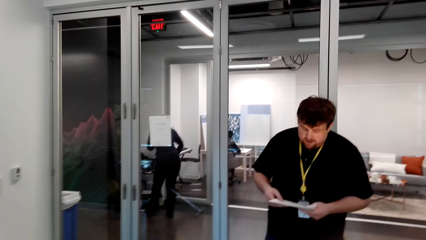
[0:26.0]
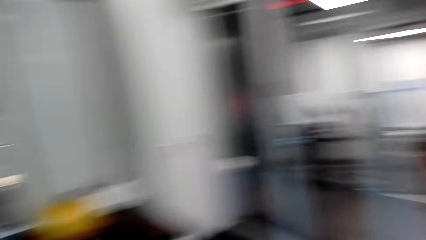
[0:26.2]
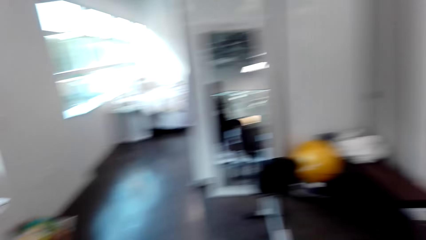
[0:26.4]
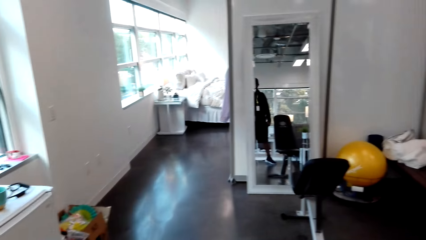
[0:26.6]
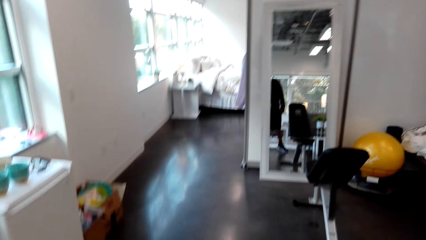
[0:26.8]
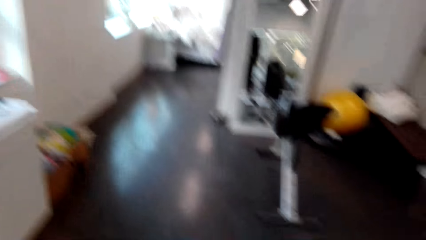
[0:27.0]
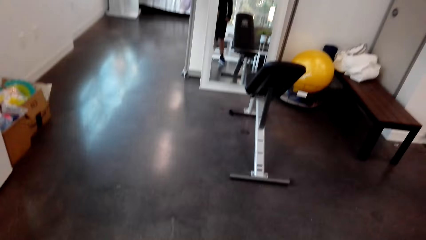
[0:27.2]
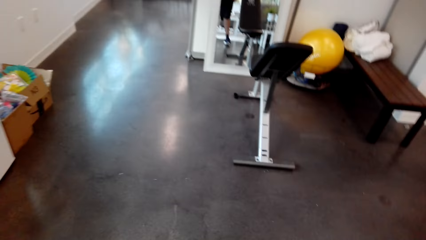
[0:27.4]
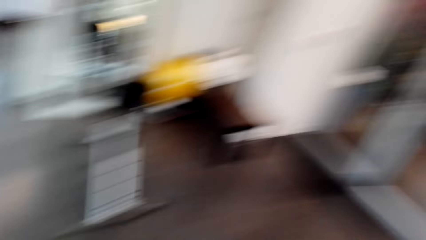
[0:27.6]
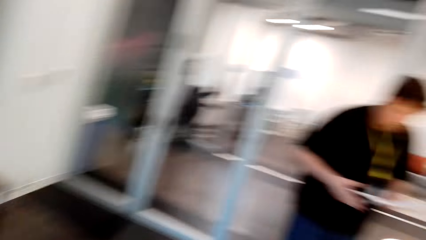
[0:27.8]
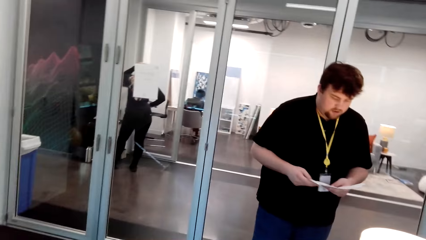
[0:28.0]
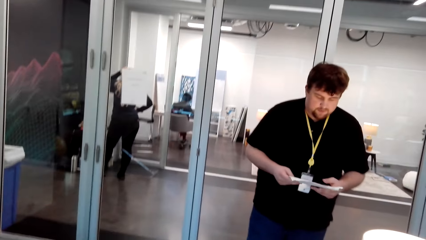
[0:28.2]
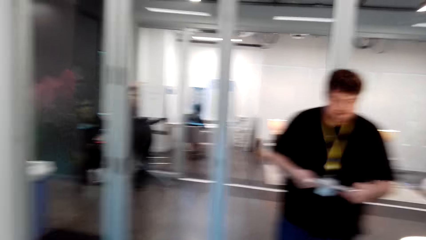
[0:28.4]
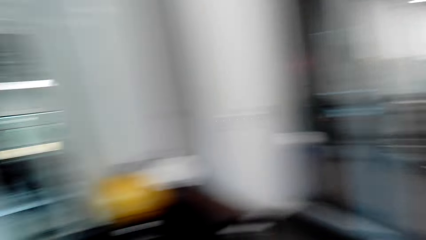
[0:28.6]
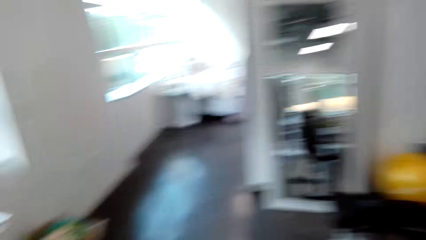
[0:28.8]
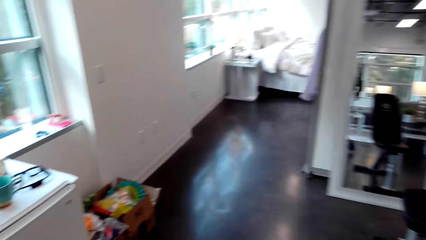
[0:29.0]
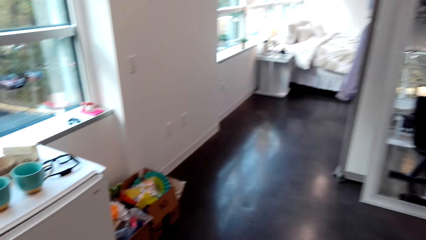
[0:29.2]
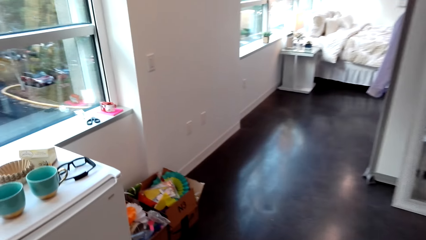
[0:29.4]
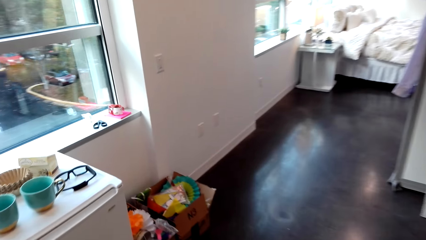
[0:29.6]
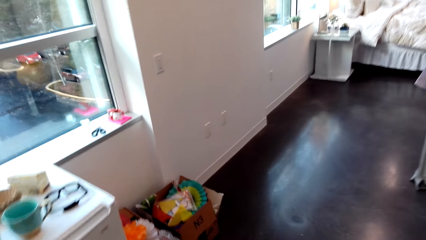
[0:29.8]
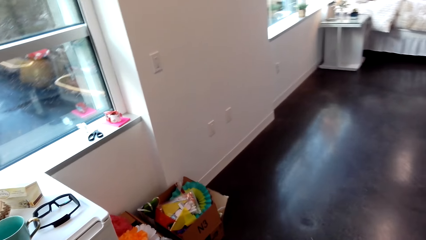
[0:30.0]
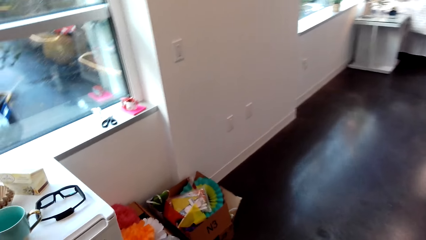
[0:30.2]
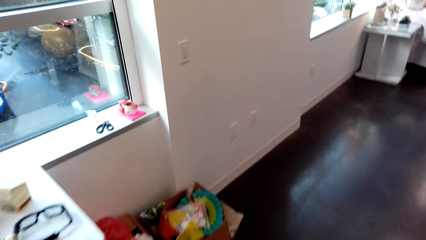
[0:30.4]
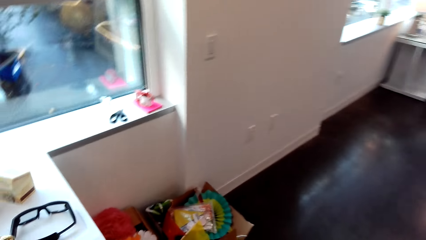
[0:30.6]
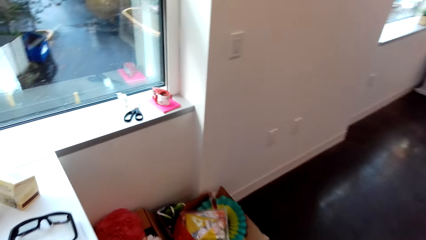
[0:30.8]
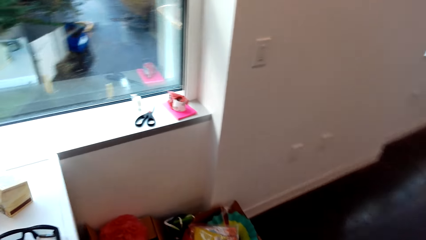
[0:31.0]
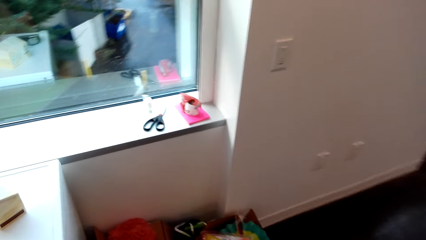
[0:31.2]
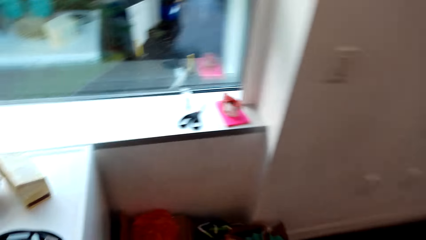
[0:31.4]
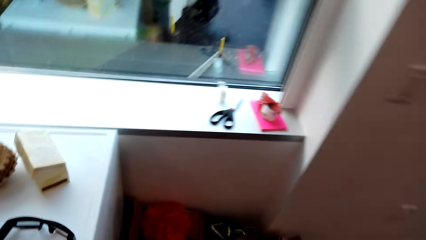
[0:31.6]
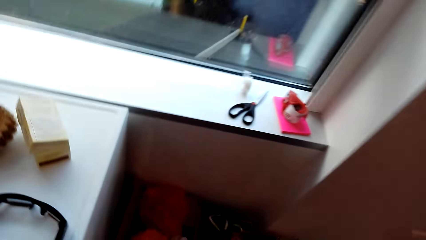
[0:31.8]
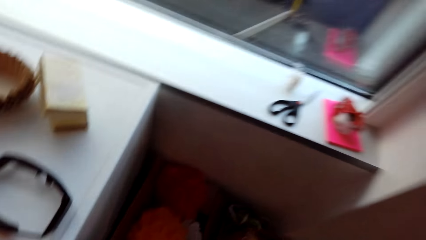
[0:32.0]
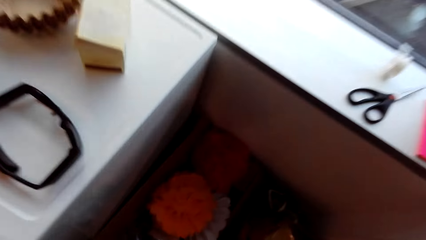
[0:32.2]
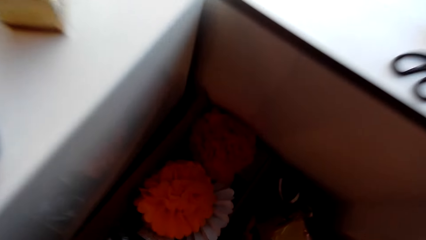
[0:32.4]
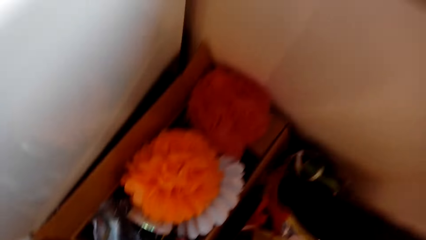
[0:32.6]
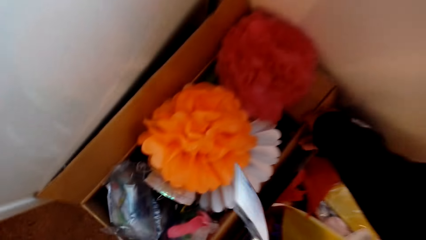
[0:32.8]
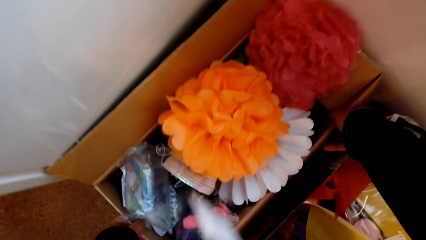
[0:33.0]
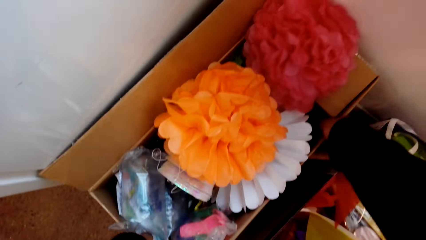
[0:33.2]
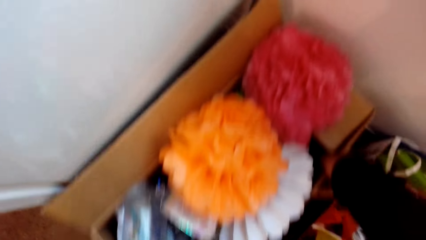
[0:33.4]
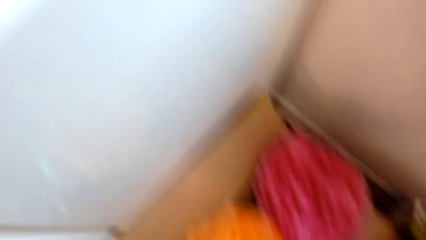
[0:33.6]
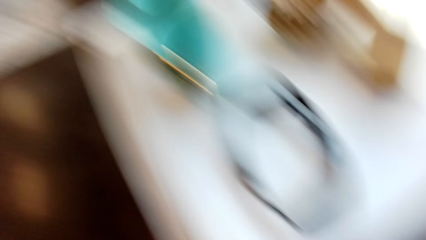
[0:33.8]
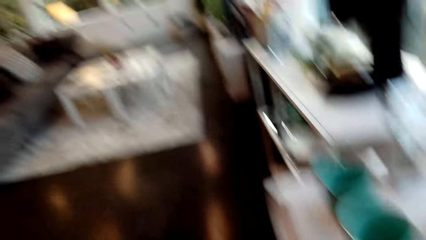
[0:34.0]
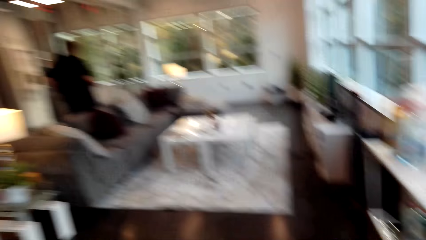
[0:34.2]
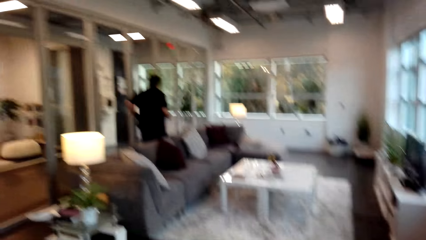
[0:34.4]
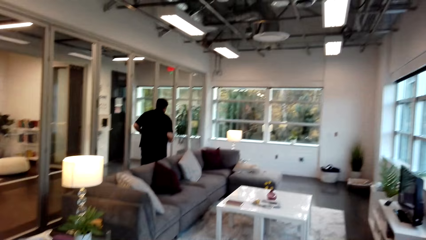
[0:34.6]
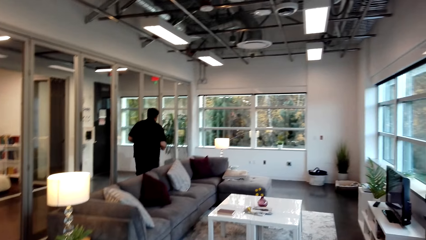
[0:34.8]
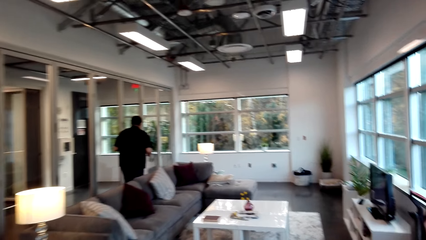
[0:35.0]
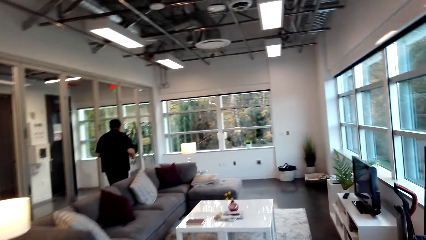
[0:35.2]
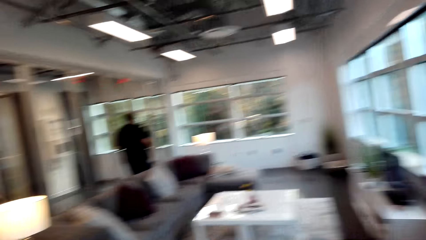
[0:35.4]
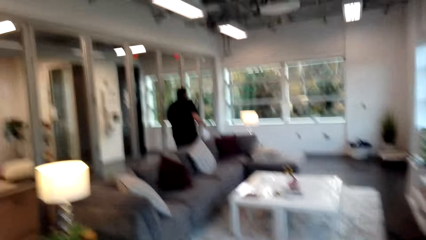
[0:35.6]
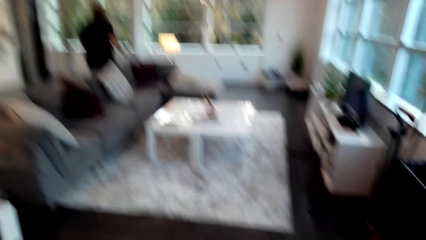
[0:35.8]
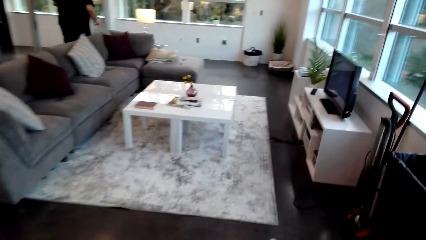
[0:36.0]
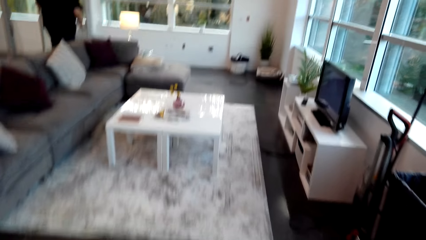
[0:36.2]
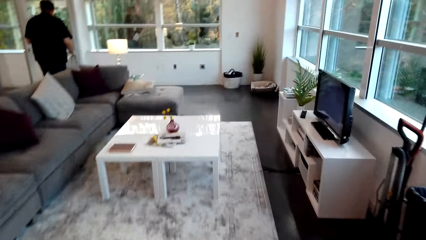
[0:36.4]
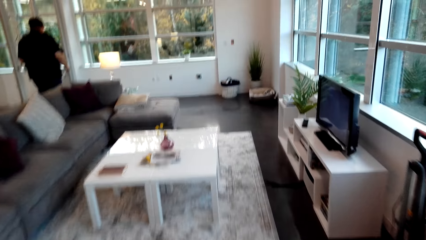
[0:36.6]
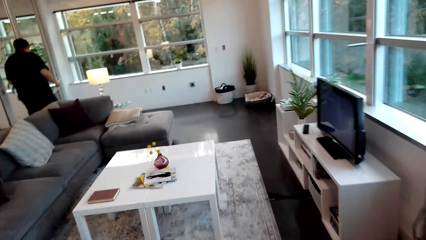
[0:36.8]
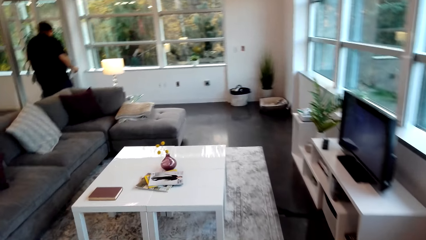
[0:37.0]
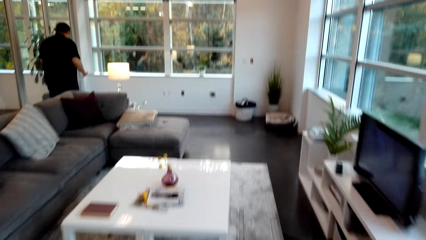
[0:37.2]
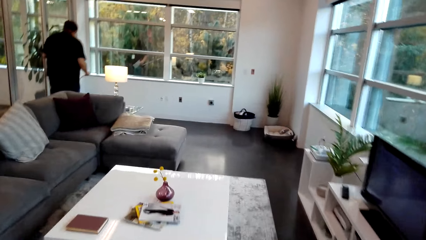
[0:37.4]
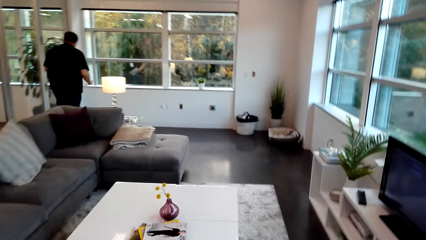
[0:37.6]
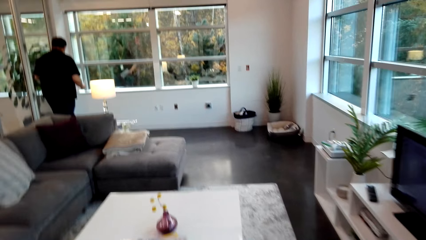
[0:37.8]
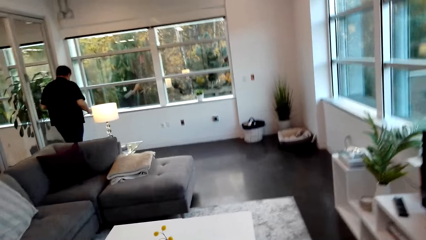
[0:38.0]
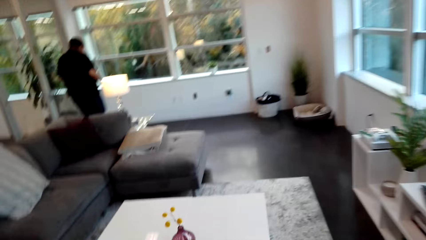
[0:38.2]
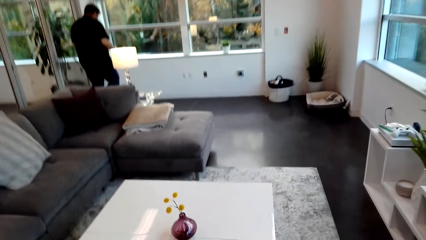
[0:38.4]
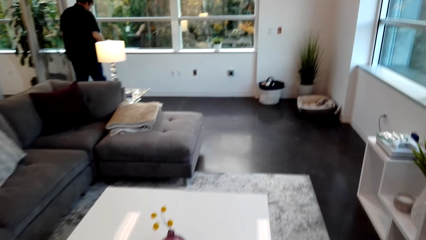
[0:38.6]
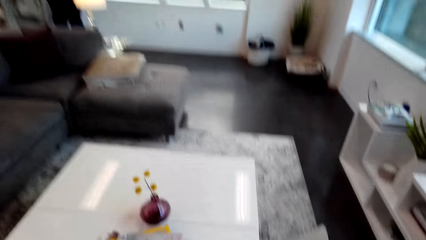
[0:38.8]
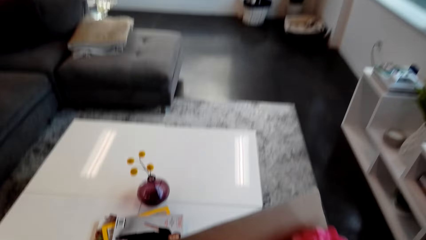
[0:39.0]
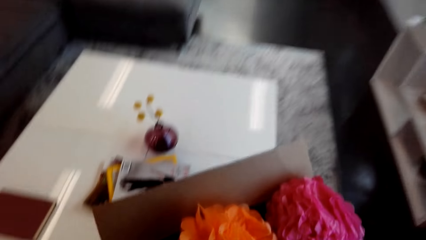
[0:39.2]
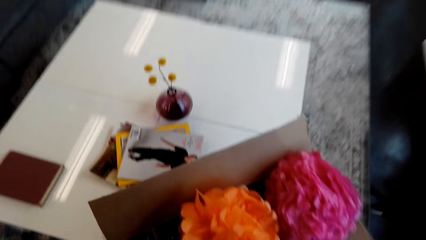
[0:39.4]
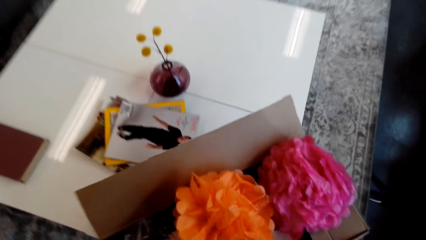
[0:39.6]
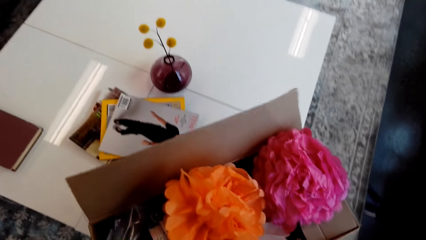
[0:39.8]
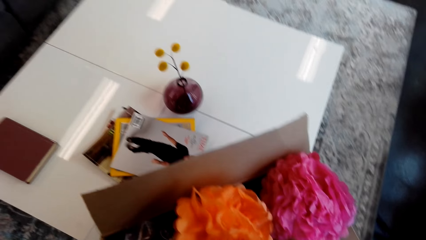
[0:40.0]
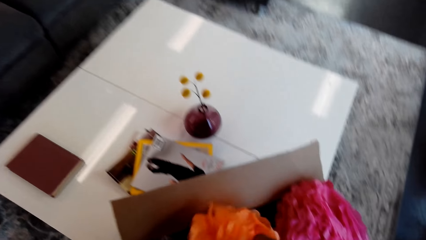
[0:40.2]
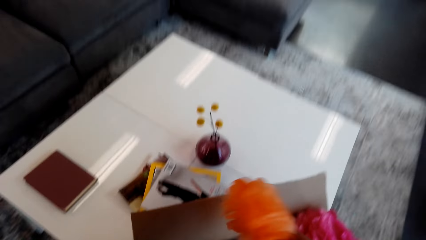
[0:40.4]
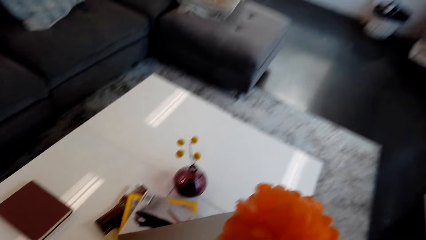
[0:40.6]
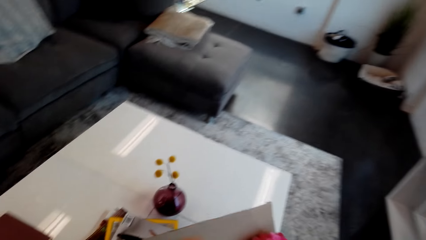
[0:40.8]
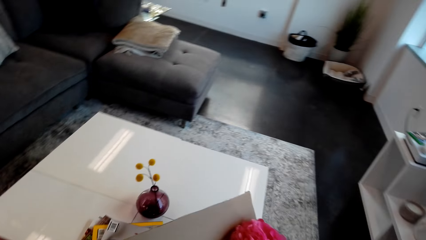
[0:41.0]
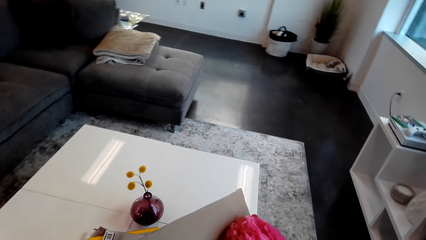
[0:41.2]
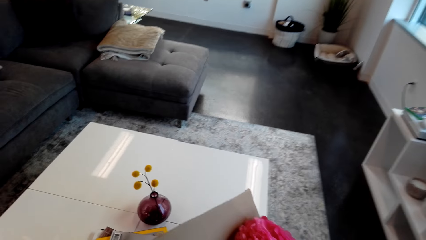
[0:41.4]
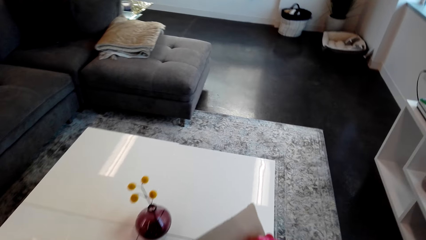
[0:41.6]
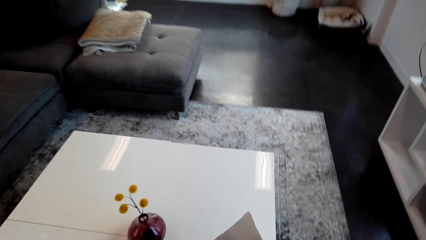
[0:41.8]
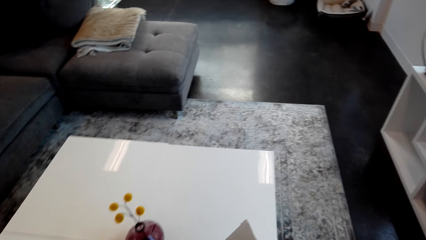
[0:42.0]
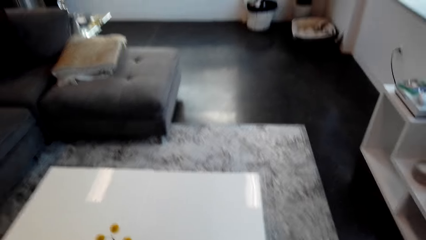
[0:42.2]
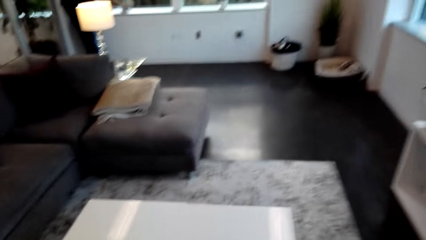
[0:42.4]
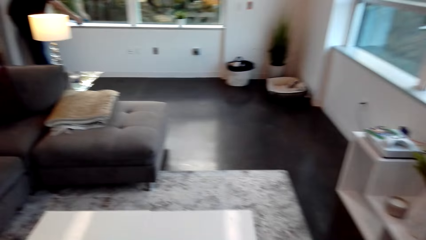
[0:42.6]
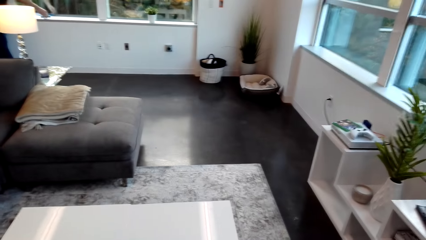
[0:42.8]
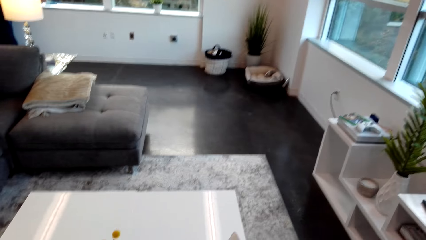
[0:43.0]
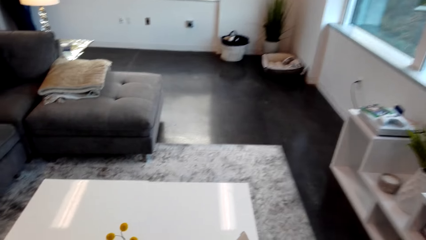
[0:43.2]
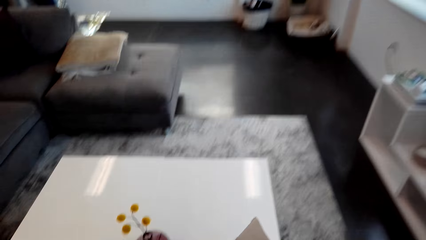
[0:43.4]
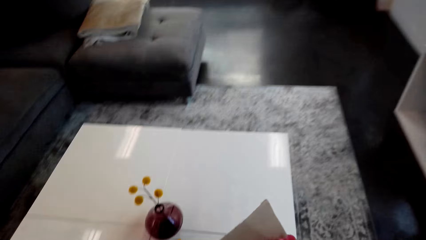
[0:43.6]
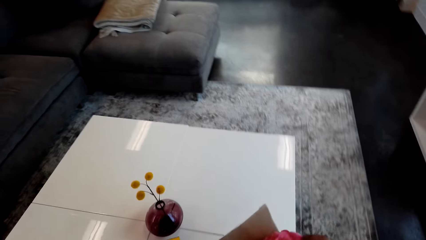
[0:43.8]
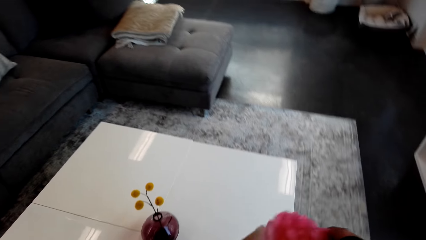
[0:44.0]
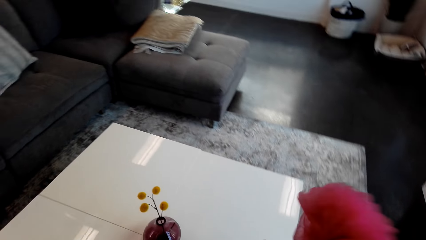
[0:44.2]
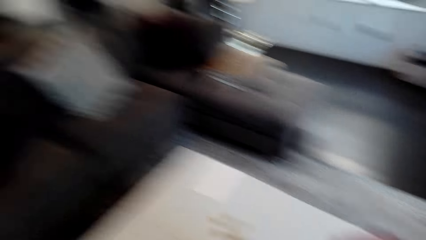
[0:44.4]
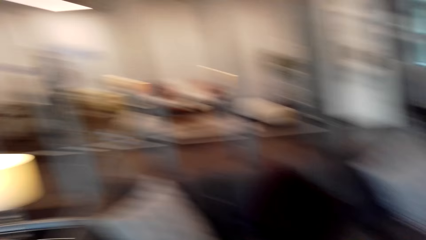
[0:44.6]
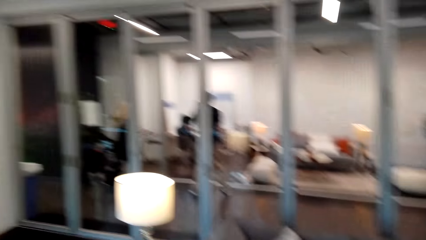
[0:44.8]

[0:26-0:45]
The camera wearer walks in a room. They pick a box of flowers from the ground. They walk towards the living room. They put the box of flowers on the table. They pick the flowers from the box.
